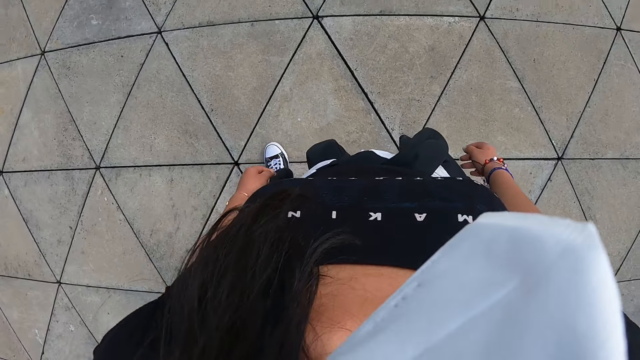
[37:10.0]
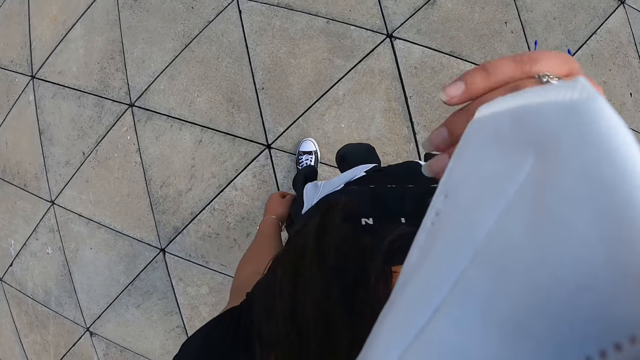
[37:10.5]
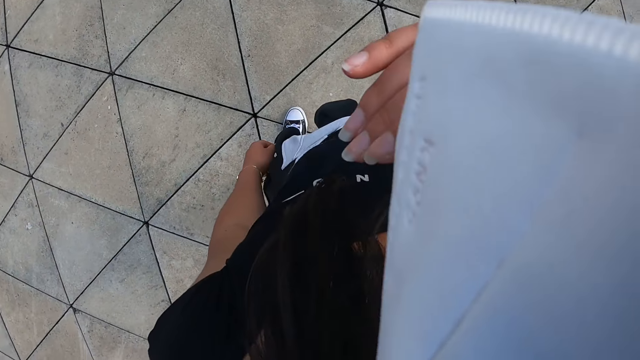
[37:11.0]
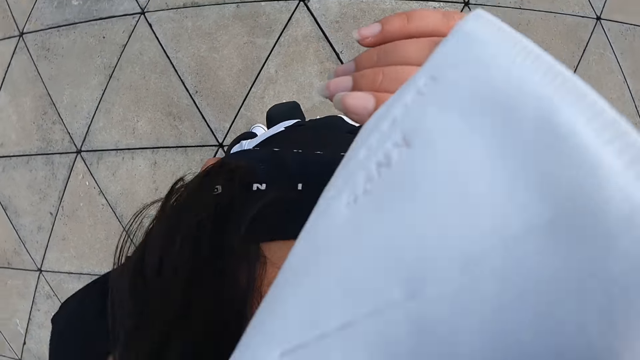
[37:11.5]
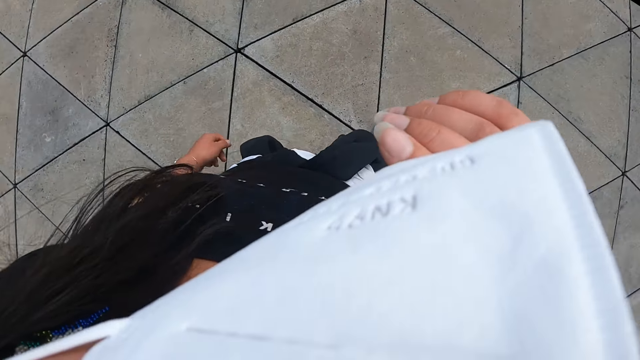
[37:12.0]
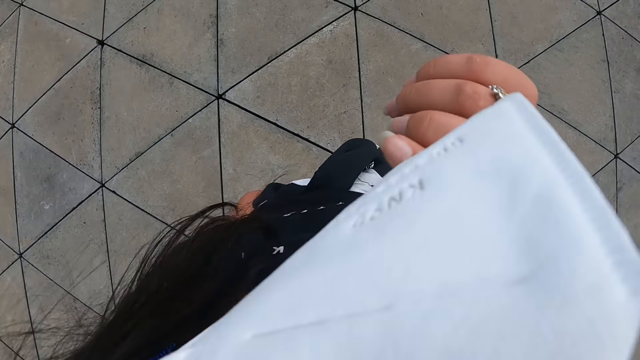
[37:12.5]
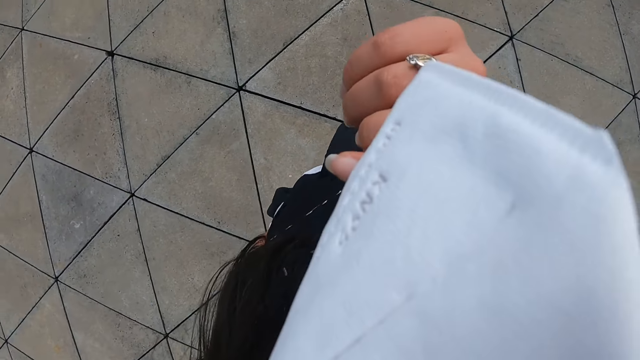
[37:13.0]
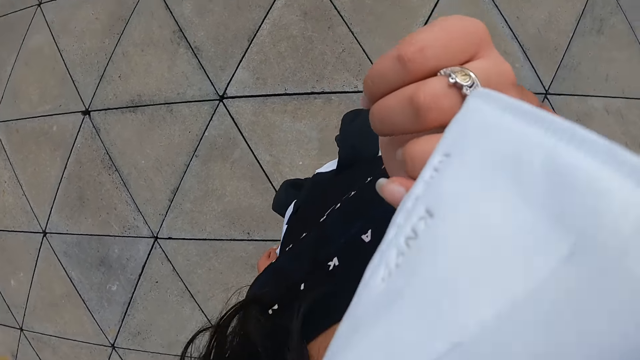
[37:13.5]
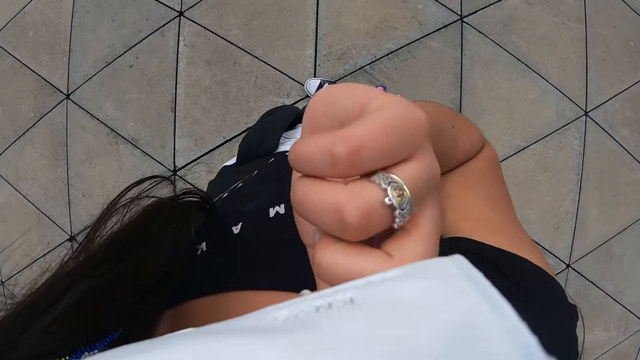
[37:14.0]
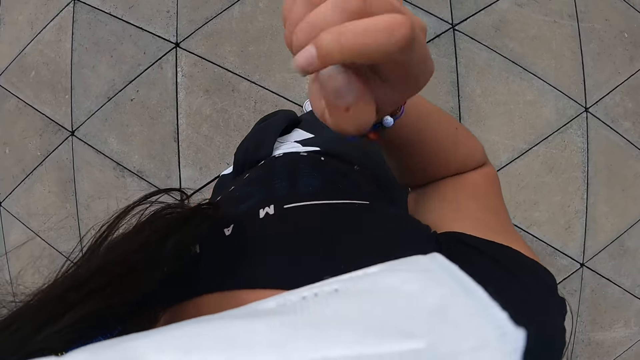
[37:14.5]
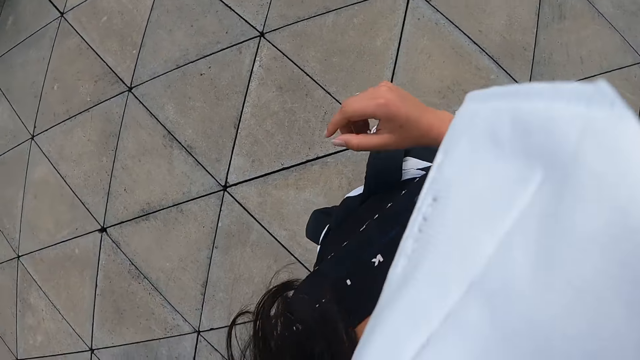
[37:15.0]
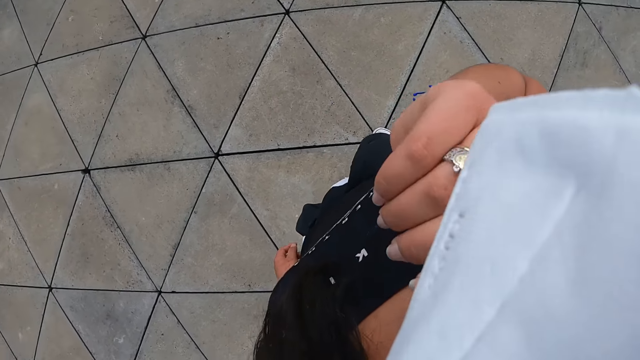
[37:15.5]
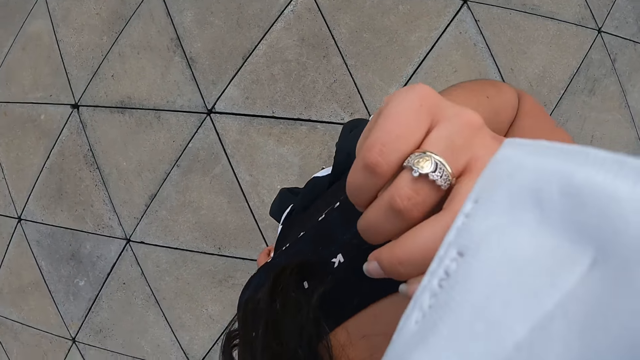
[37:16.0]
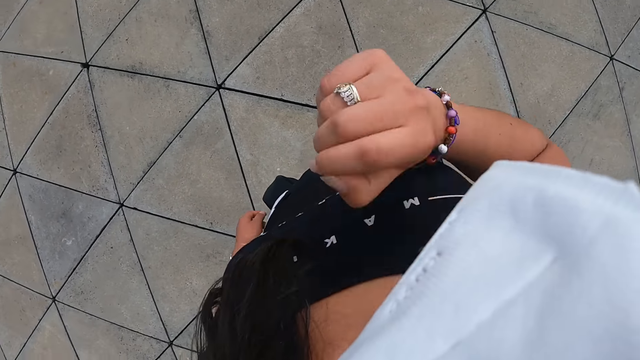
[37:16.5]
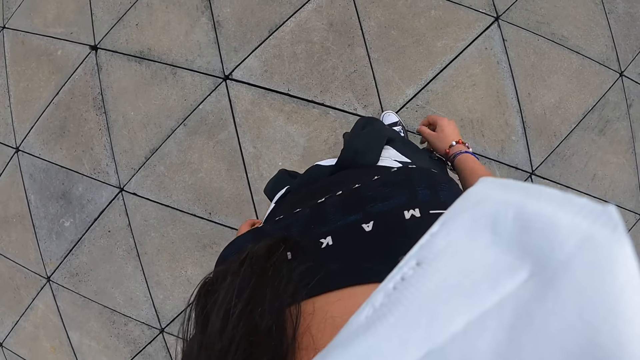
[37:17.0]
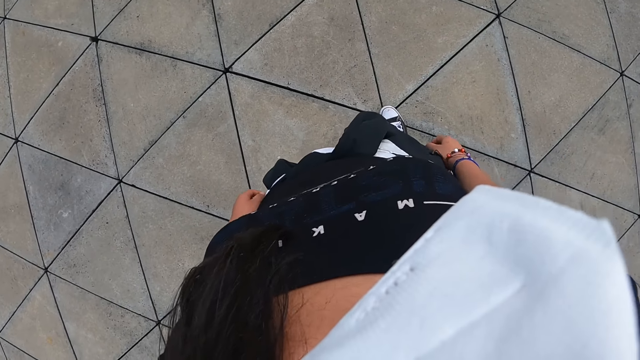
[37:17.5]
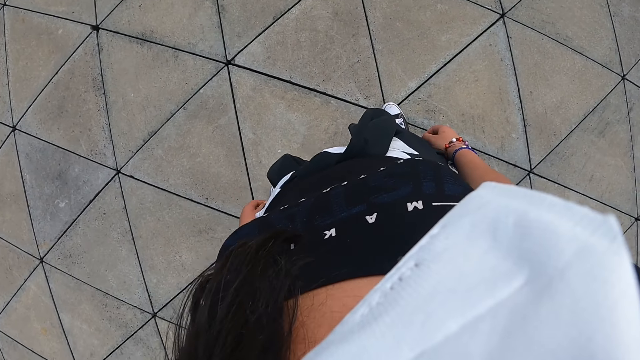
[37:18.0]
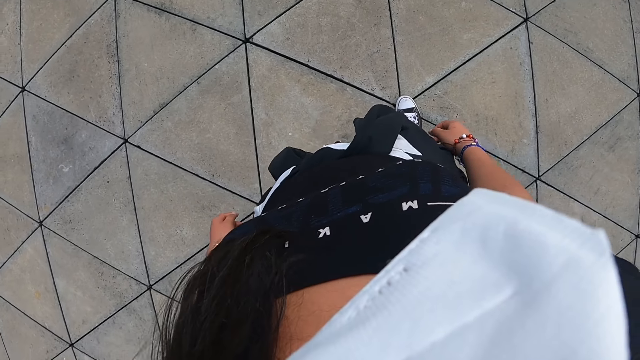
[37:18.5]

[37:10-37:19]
The camera wearer touches her face with her right hand.

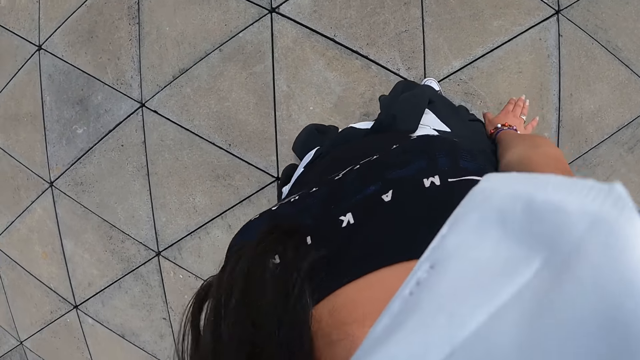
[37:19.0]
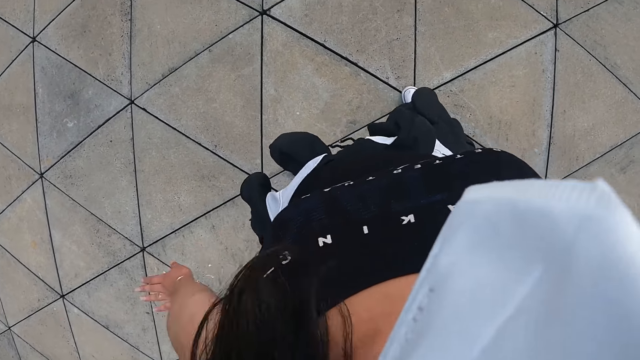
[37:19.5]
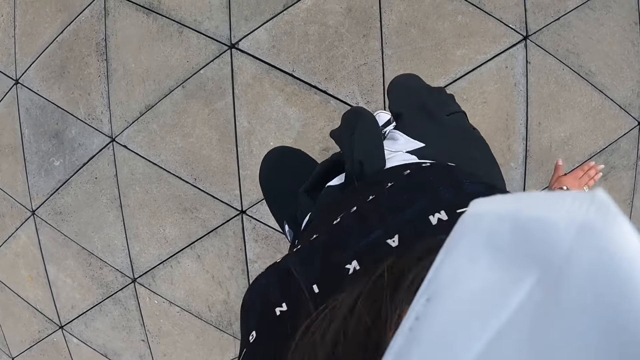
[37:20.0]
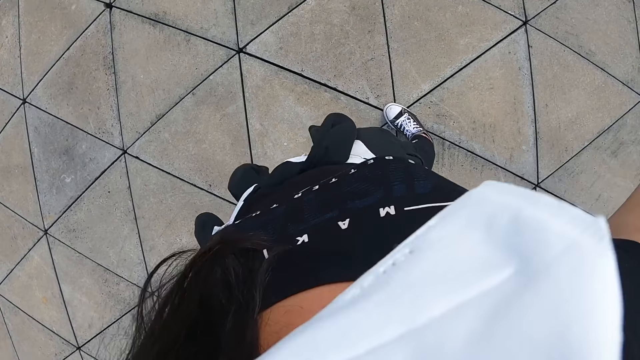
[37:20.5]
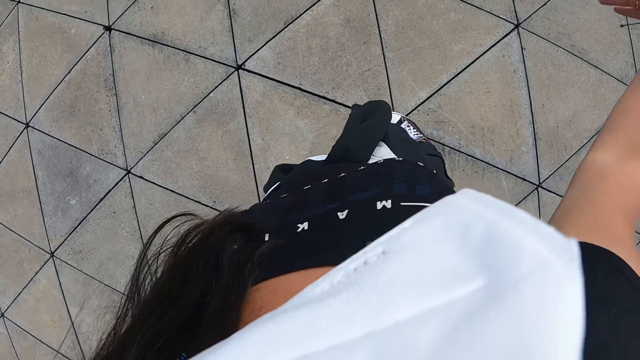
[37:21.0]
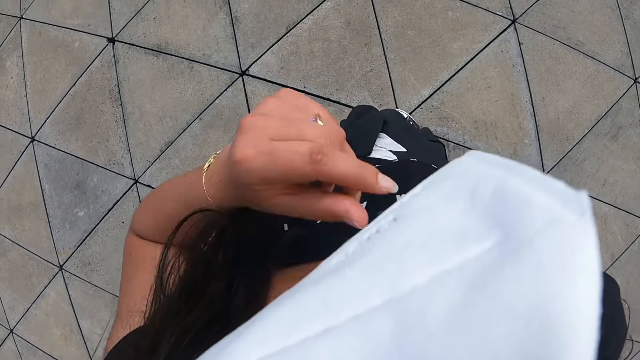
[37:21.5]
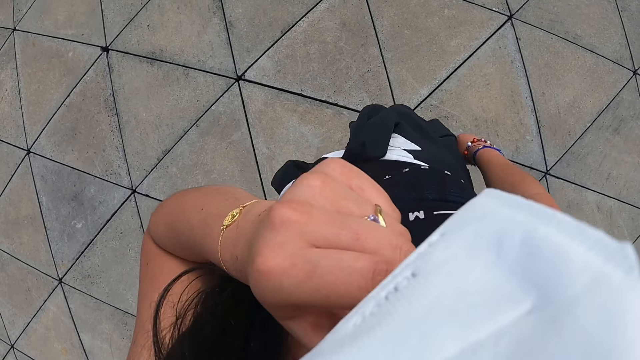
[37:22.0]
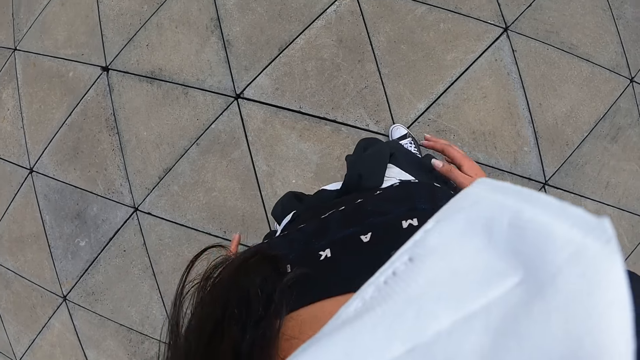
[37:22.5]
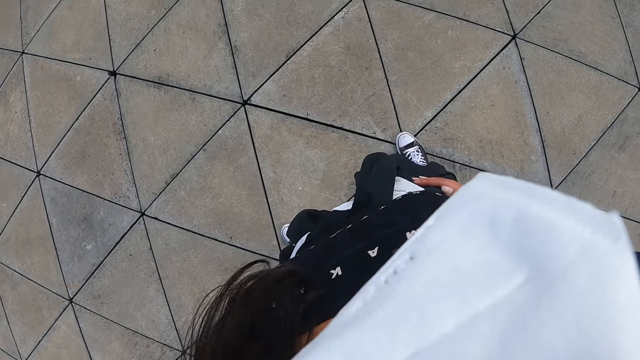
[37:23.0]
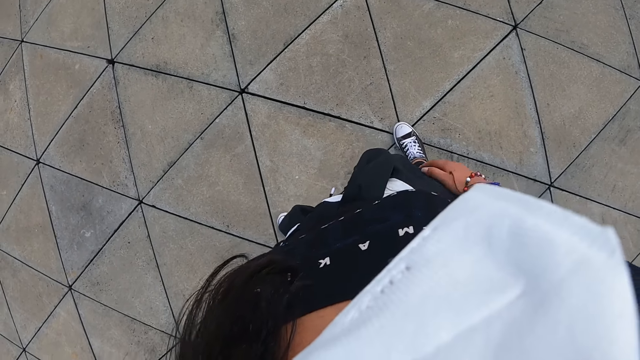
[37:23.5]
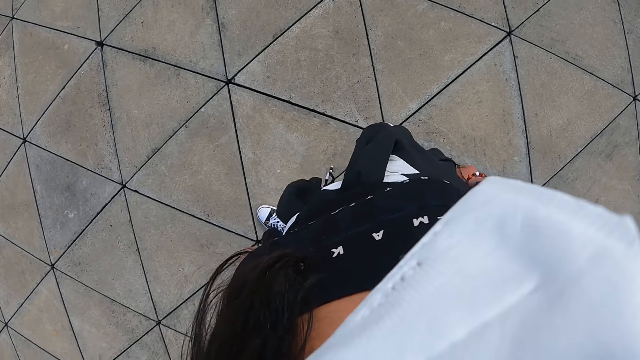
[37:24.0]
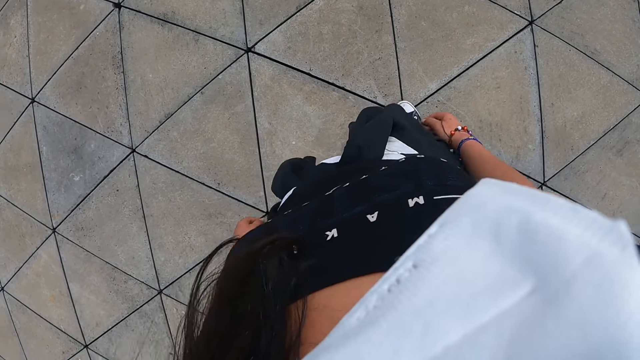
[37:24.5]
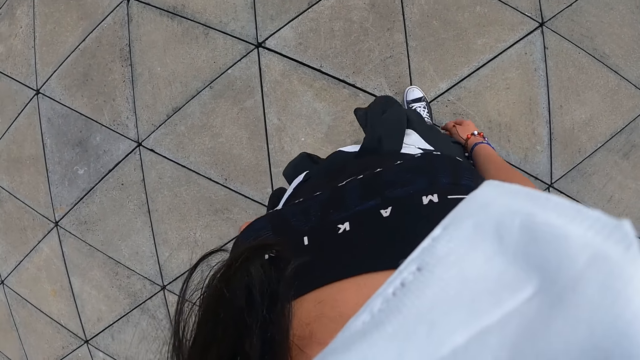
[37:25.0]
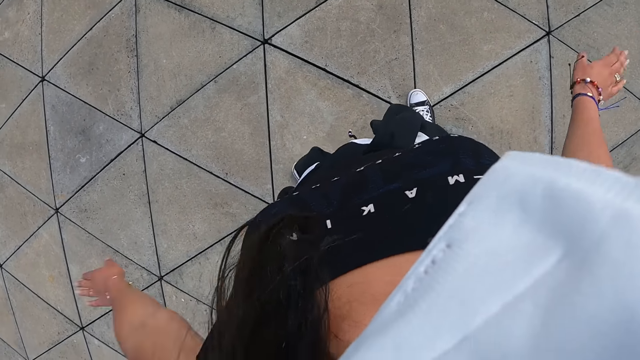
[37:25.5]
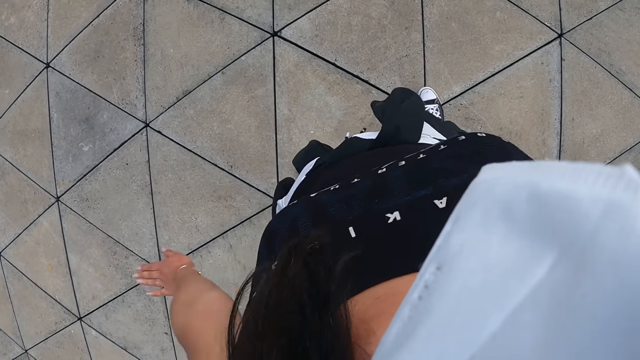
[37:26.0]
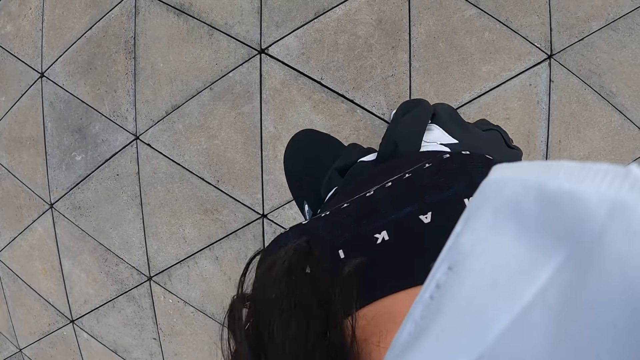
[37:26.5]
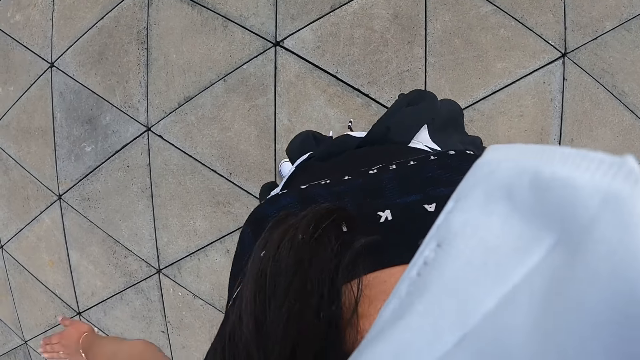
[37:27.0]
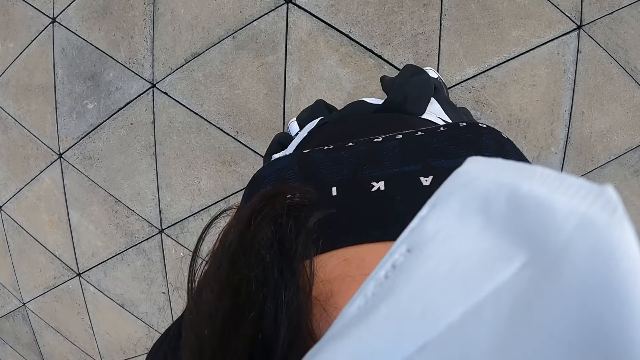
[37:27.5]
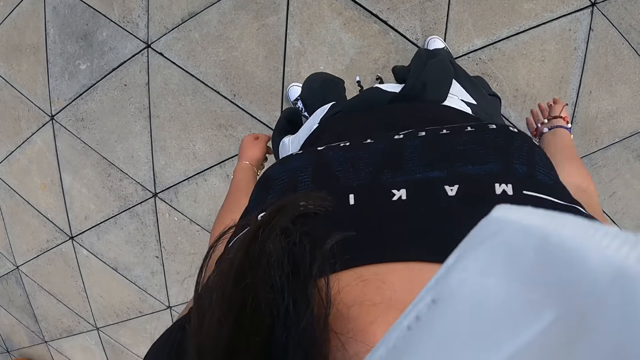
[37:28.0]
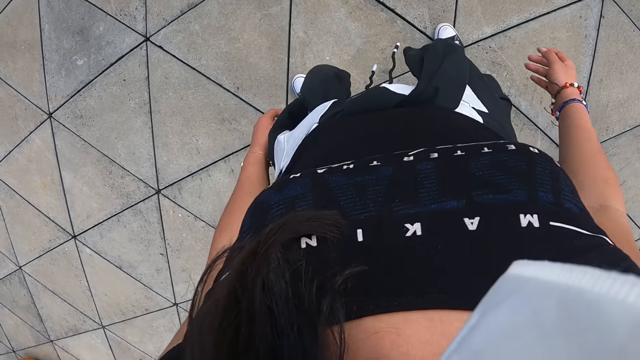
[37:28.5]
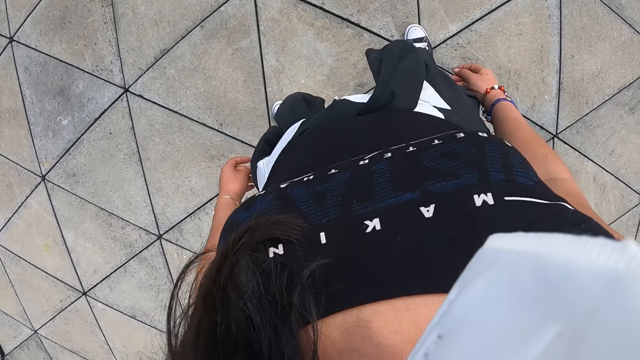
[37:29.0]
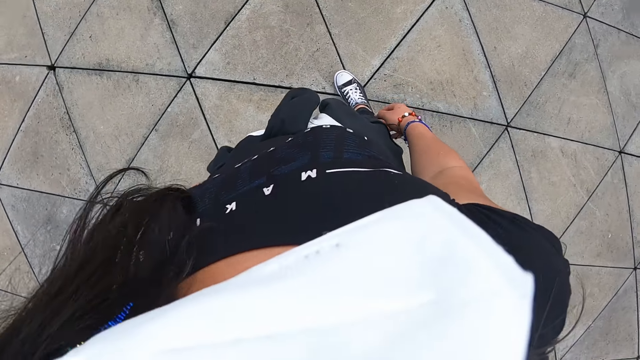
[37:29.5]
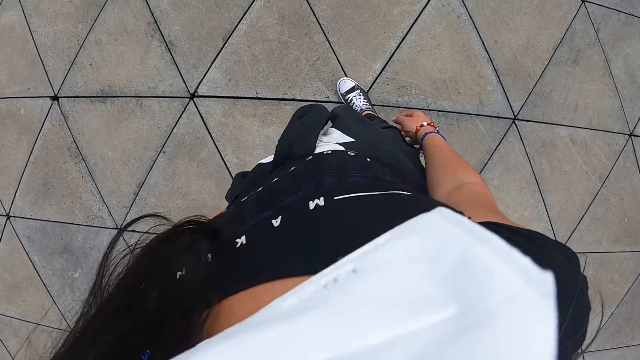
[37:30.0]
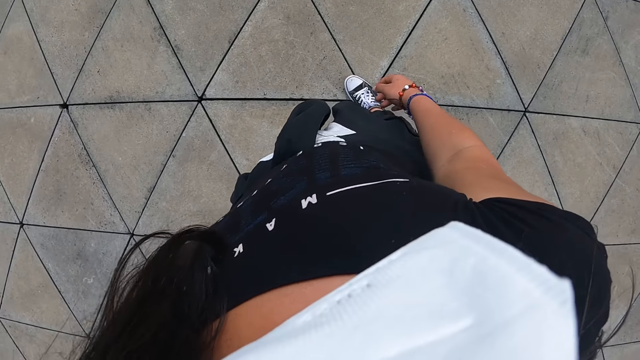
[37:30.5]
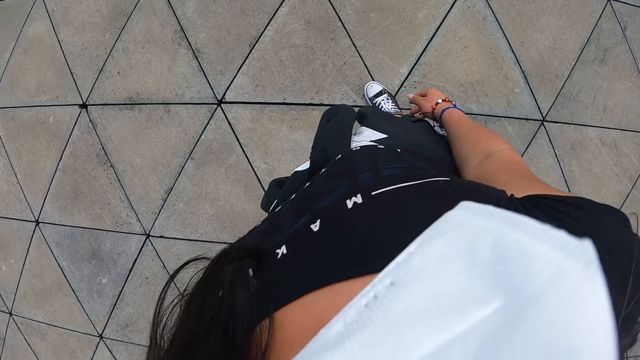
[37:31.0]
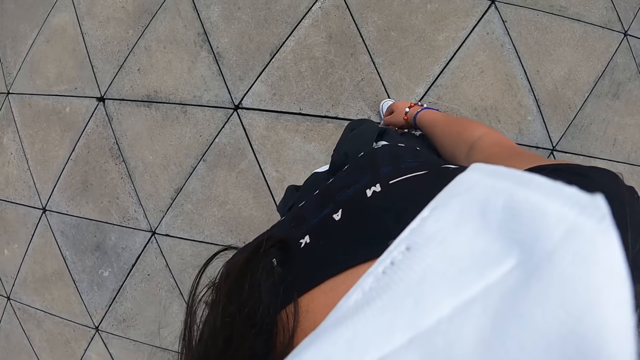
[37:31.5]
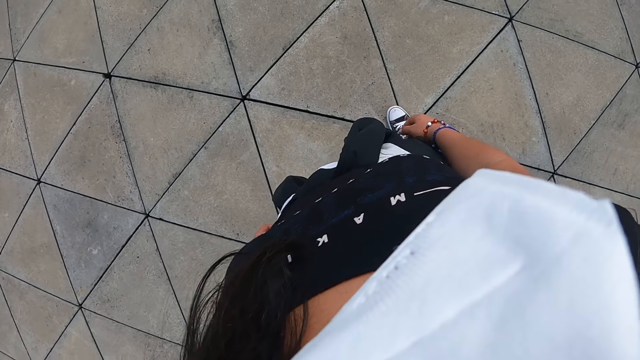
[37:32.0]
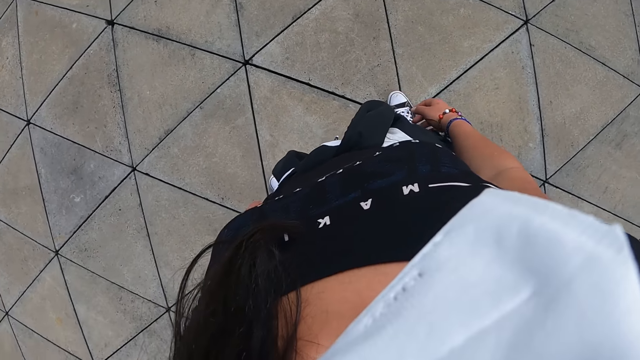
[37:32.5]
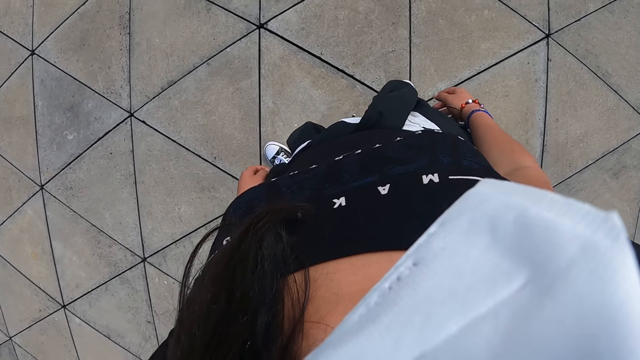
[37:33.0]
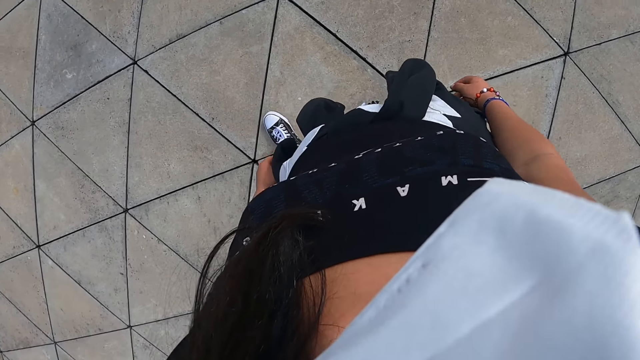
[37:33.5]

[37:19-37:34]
The camera wearer dances. She touches her face with her left hand. She stands. She dances. She stands.
